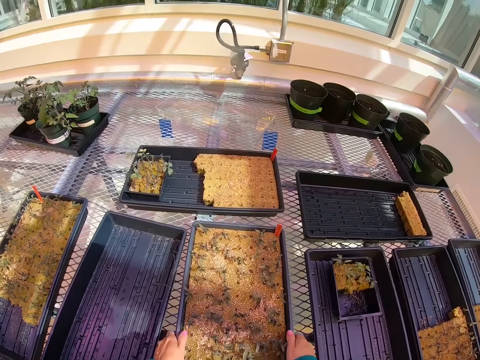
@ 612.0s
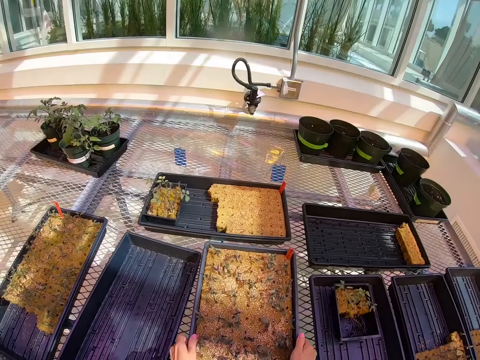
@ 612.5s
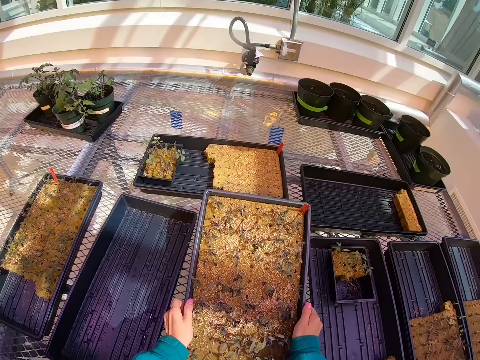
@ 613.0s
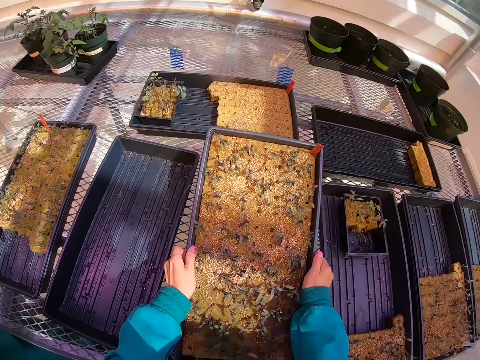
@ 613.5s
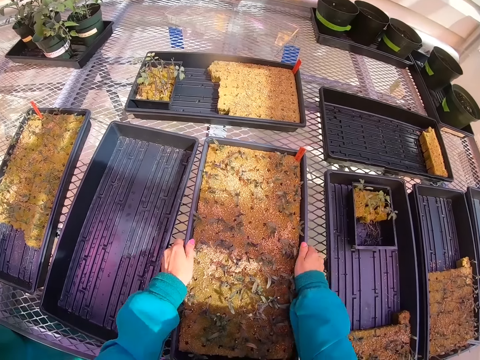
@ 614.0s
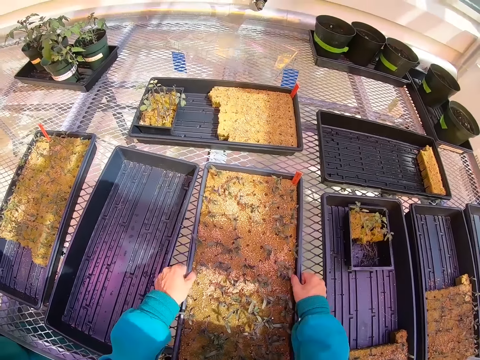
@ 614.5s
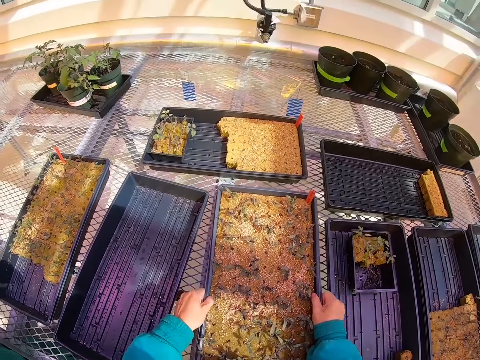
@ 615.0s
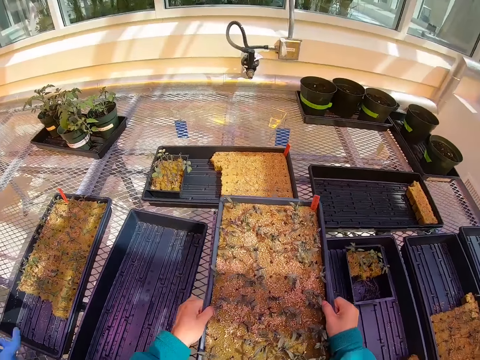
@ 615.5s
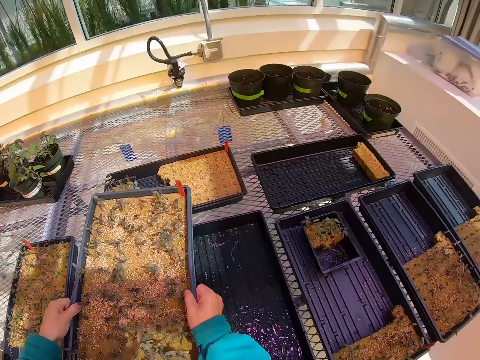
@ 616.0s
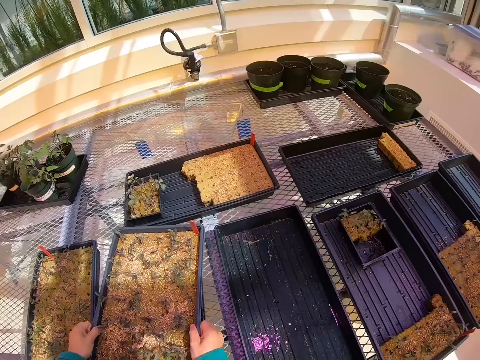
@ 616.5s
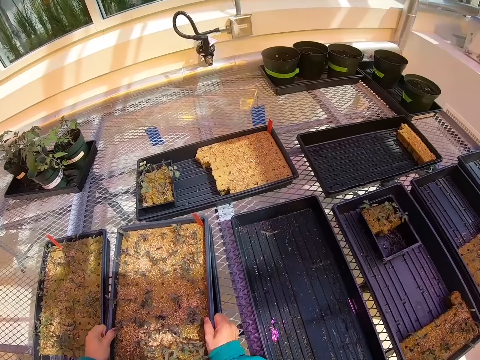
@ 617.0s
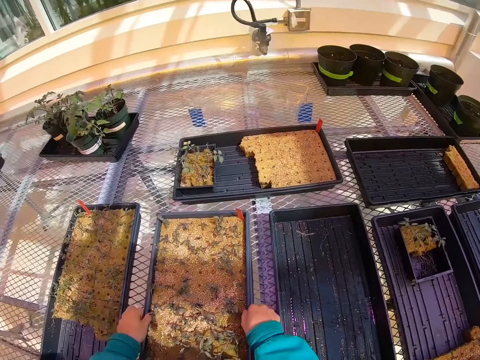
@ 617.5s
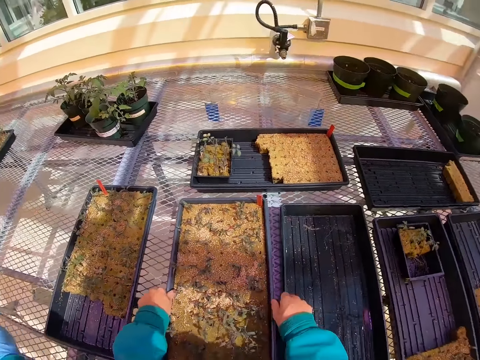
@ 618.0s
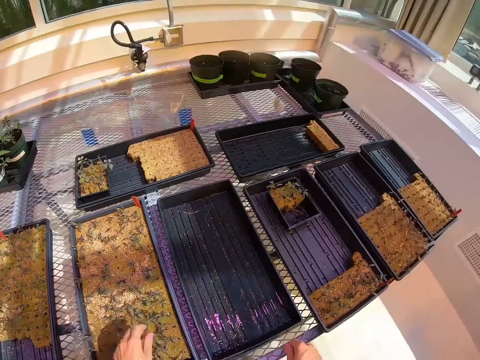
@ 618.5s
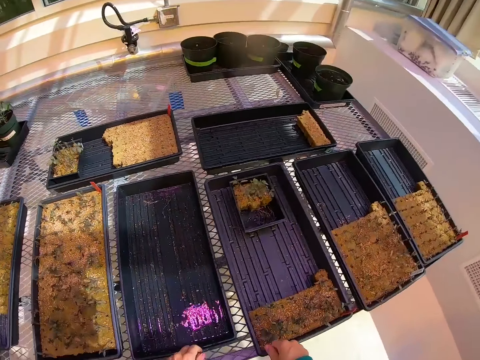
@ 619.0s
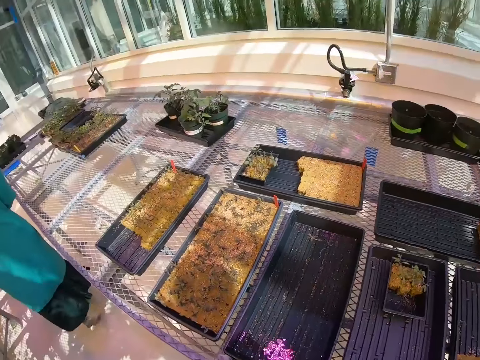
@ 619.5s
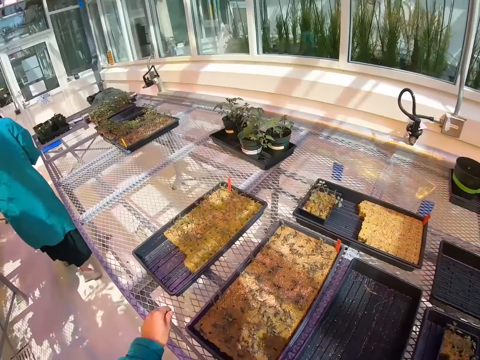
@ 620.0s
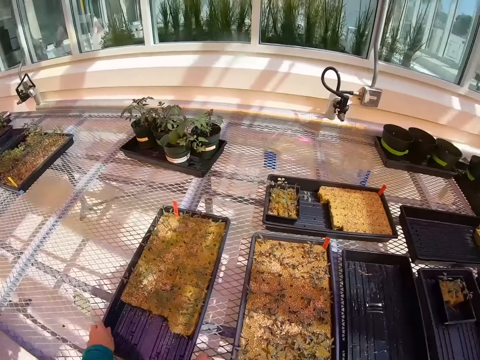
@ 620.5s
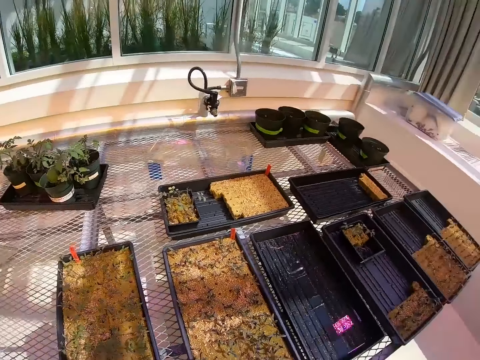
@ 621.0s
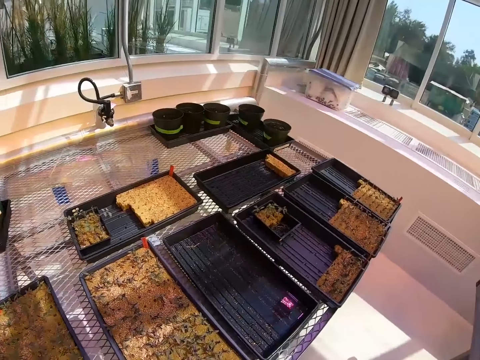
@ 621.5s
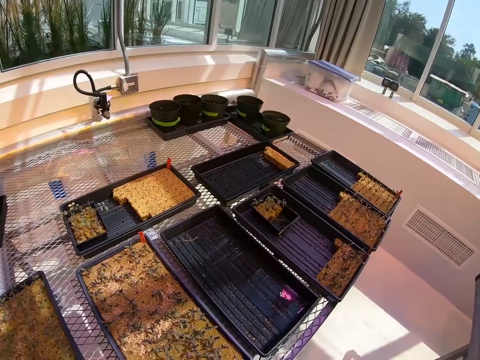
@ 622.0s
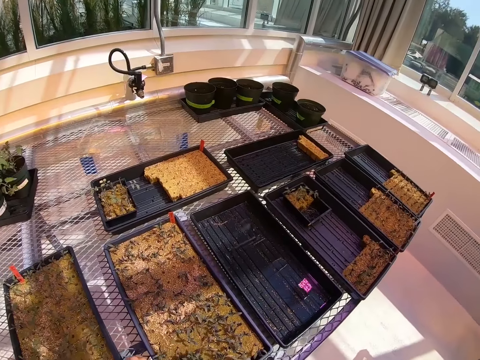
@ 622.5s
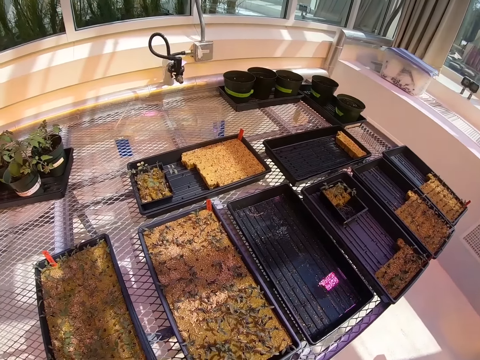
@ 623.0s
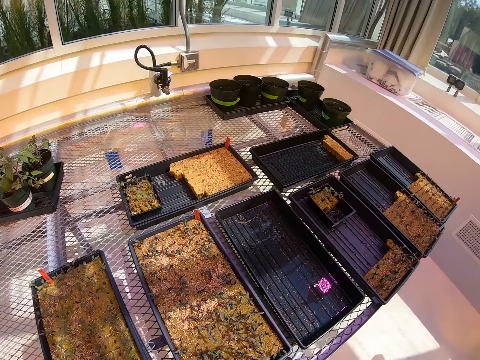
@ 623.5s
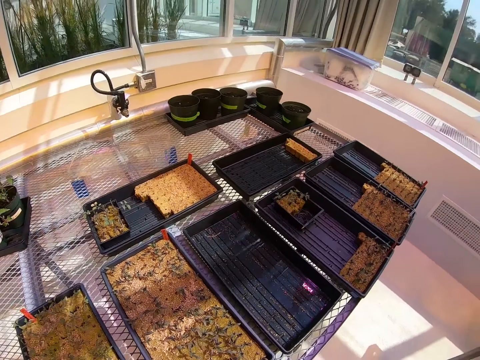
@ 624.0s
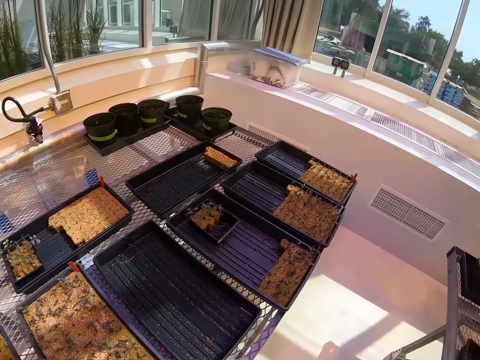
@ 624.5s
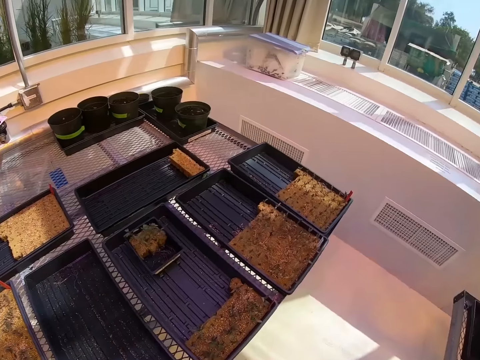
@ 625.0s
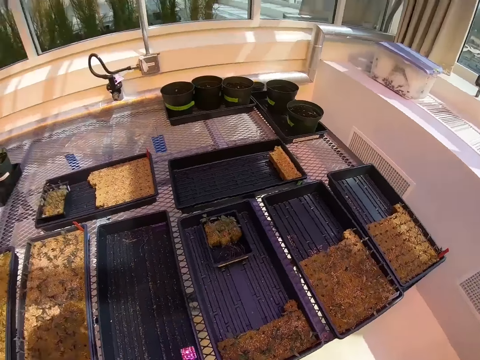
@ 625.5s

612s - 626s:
The camera wearer holds the plant tray. He puts the plant tray in another plant tray. A woman walks on the floor. The camera wearer holds the plastic tray on the greenhouse bench with his hands. He moves another plant tray.

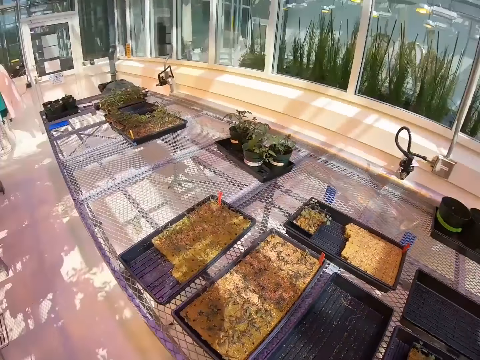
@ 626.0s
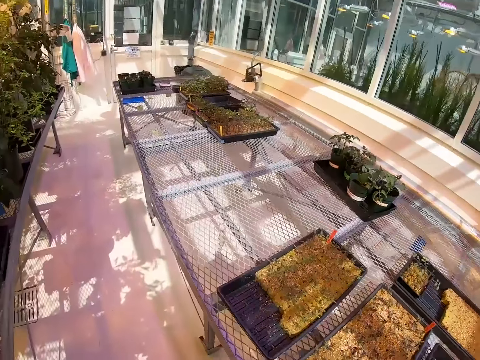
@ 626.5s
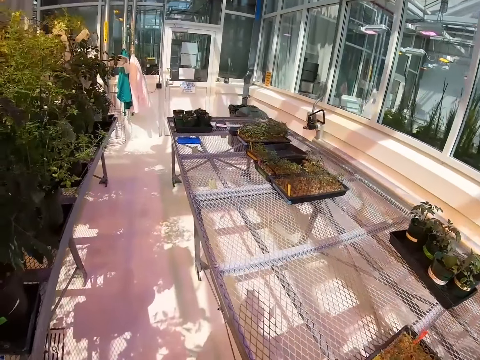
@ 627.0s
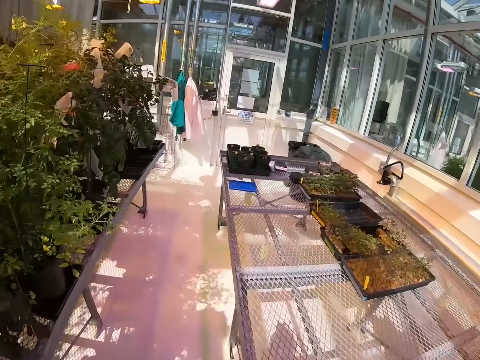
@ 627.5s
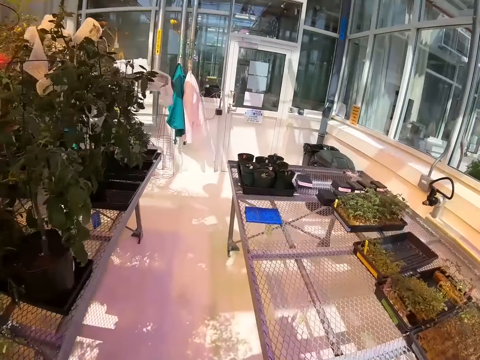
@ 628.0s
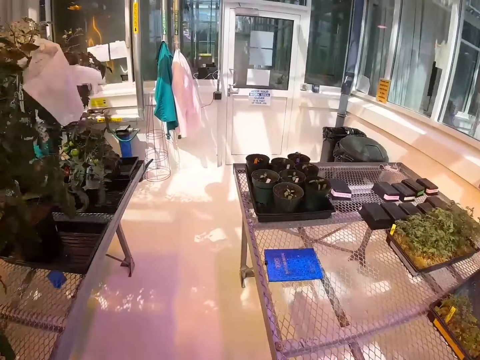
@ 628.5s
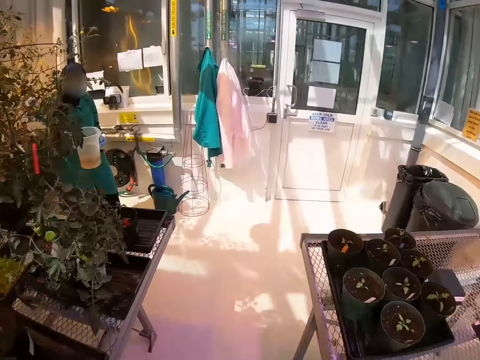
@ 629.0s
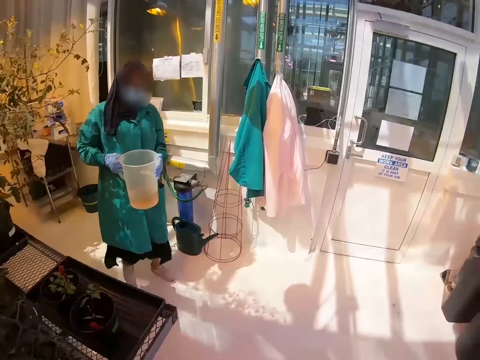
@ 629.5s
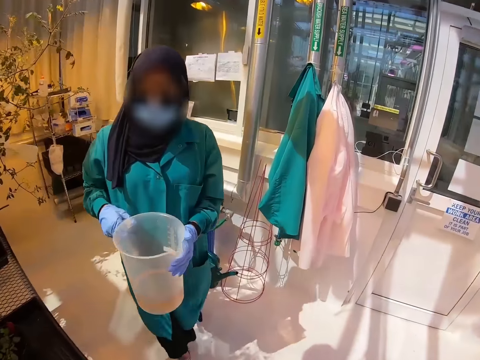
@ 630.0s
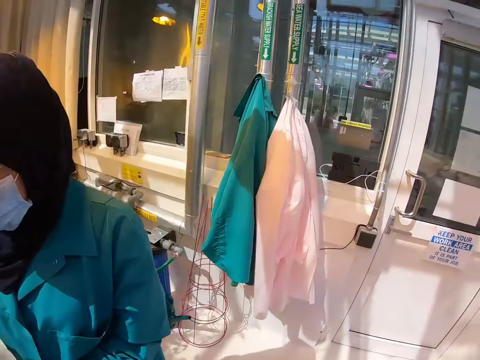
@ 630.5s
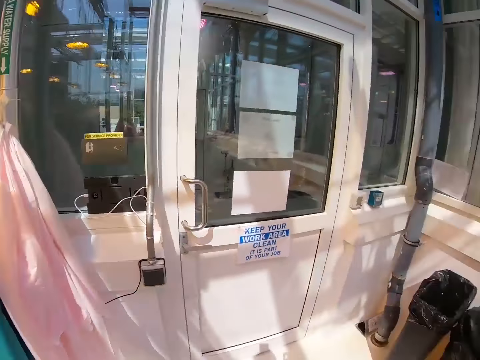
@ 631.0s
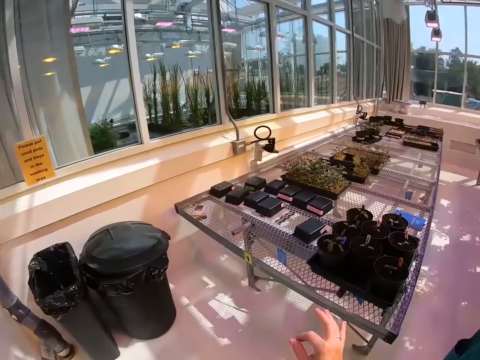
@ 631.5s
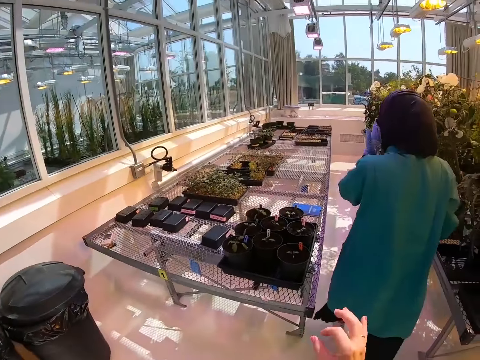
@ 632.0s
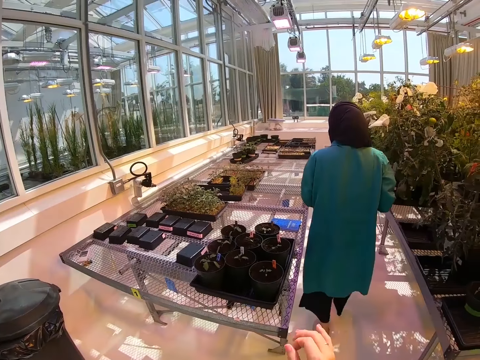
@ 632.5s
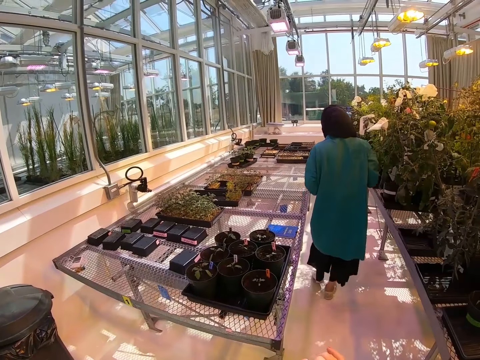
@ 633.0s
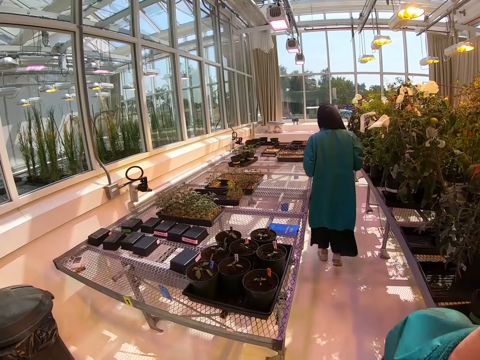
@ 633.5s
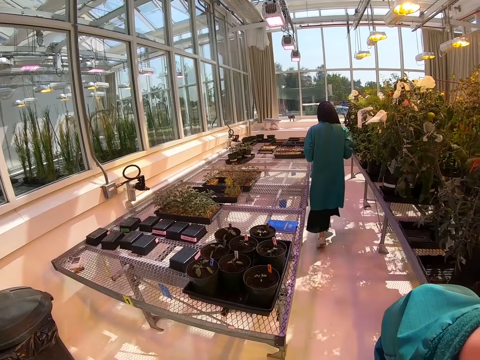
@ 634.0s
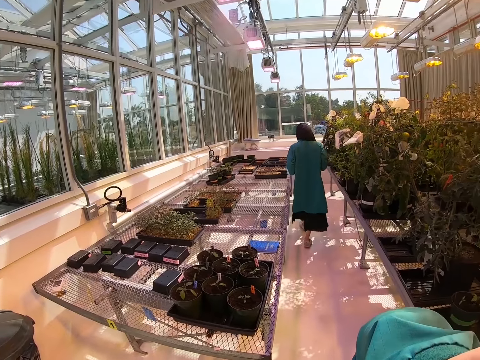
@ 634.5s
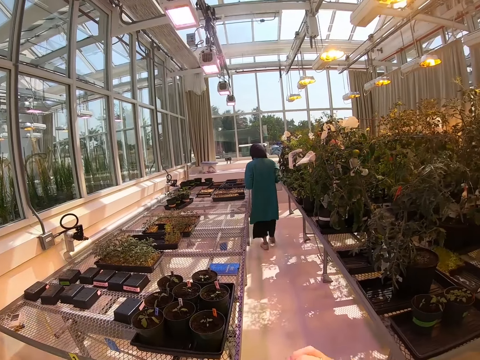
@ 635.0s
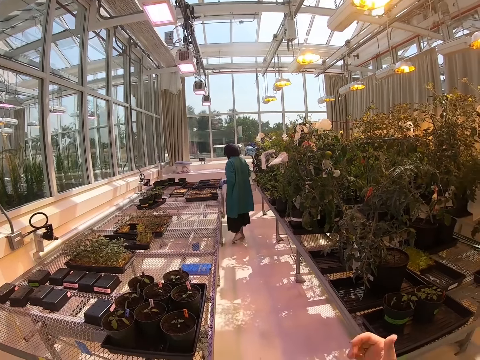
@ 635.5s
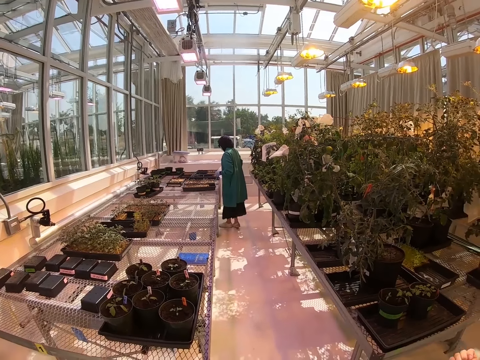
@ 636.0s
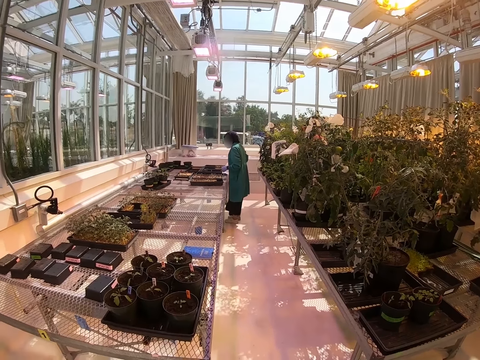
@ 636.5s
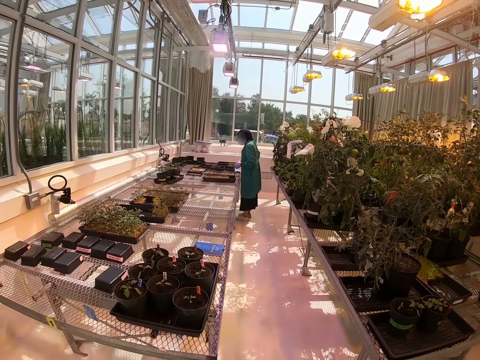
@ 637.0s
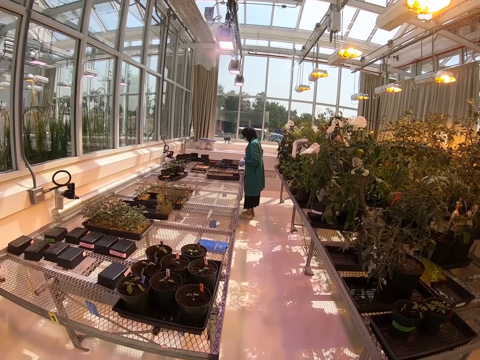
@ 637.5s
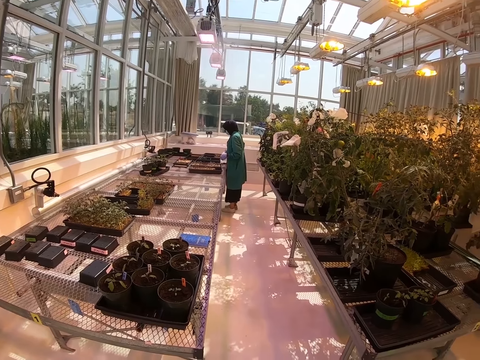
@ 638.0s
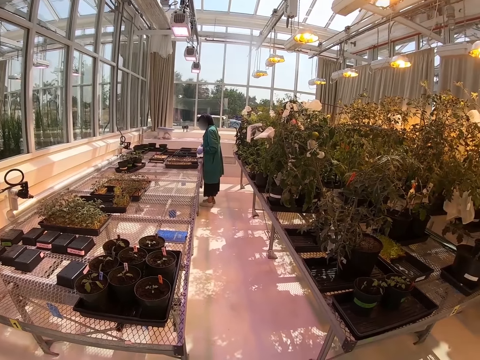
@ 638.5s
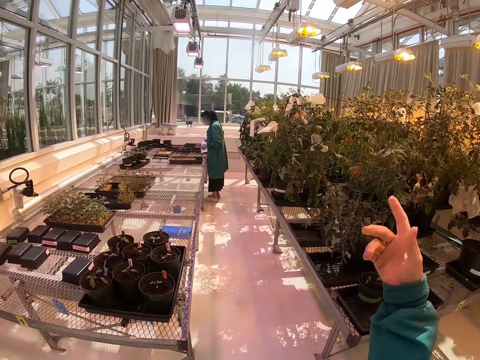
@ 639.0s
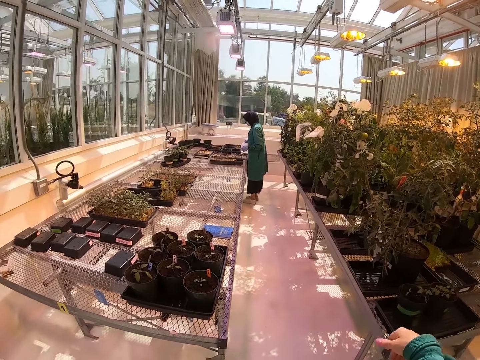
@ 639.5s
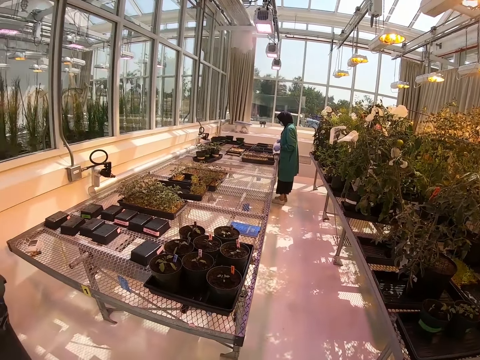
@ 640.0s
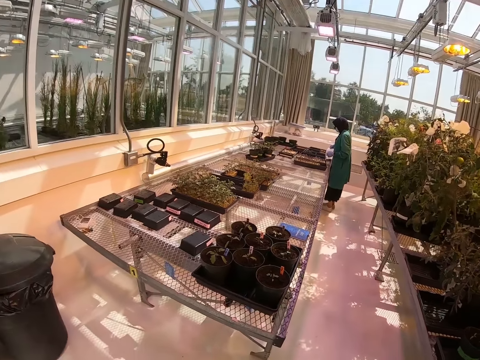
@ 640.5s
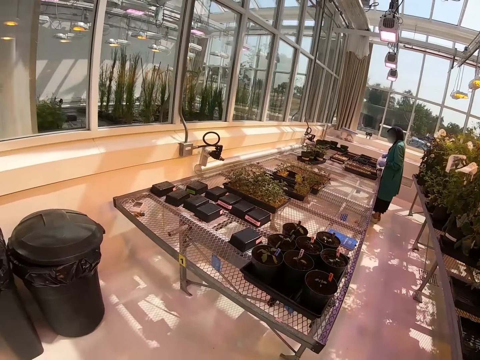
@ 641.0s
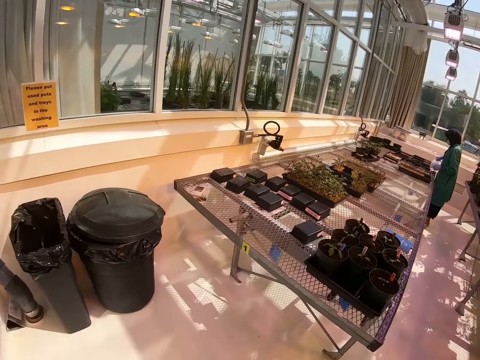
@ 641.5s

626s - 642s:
The camera wearer walks around the plant room. A woman walks on the floor. The woman carries a big plastic jug. The camera wearer stands on the floor. The woman walks on the floor. The woman puts the water in the plastic tray on the greenhouse bench. The woman irrigates flower plants.
